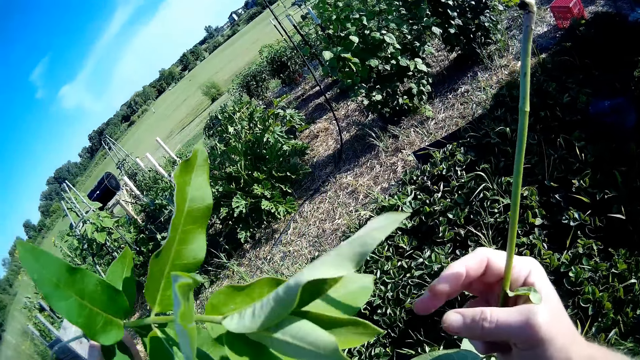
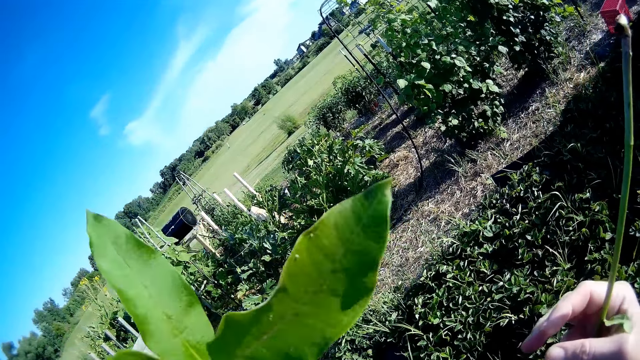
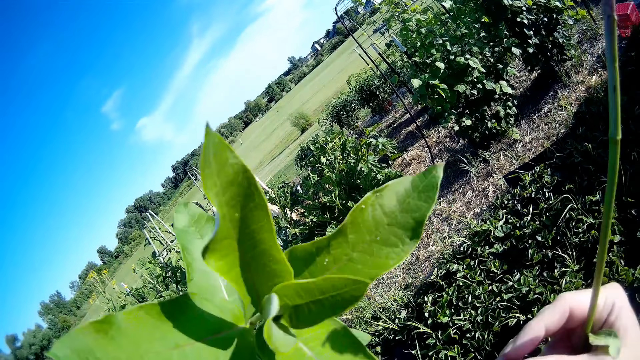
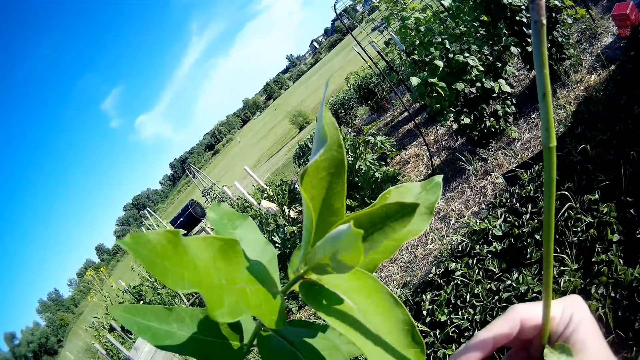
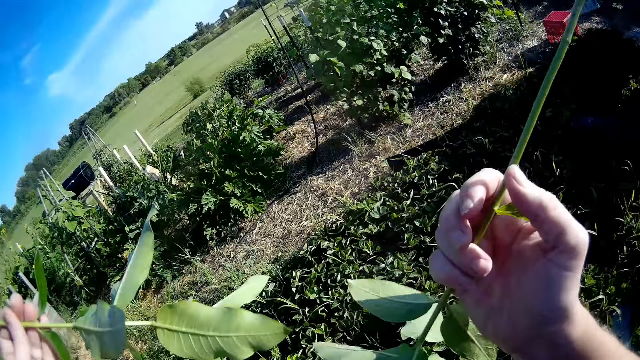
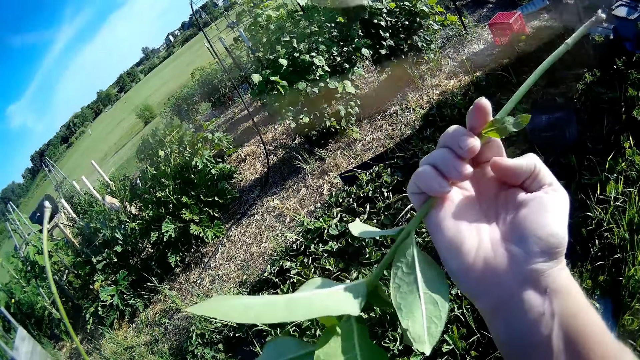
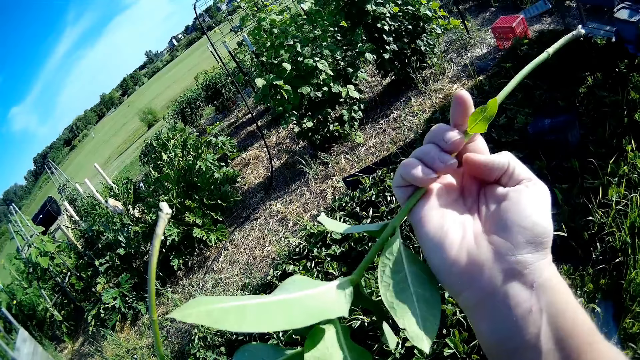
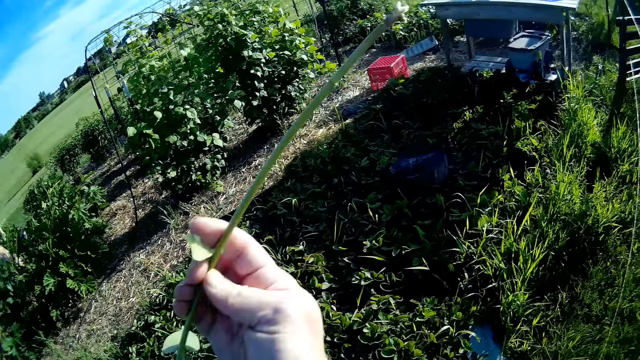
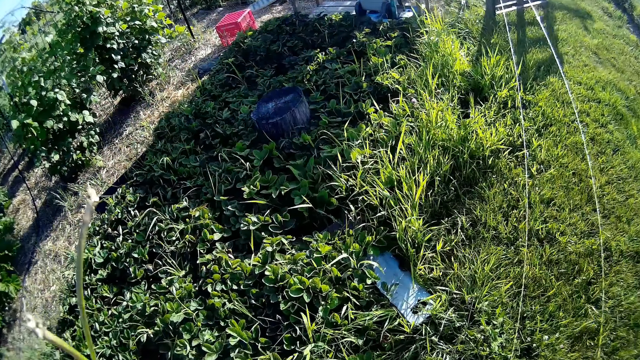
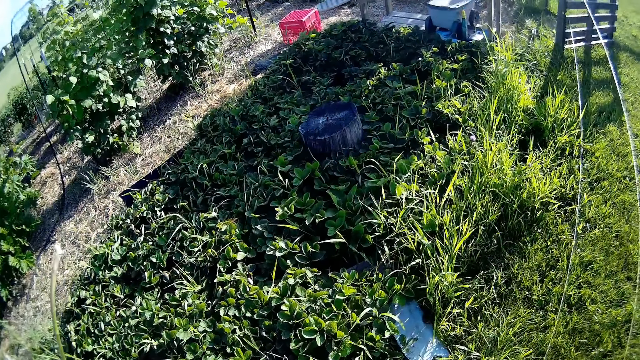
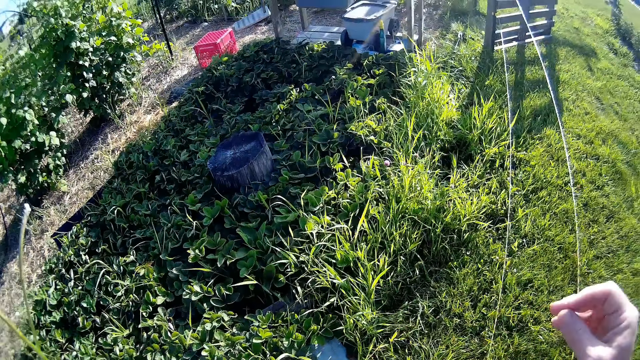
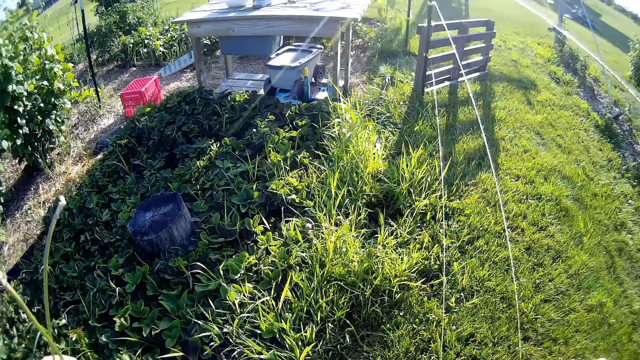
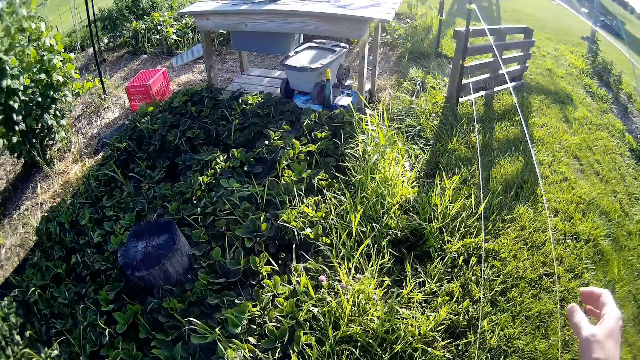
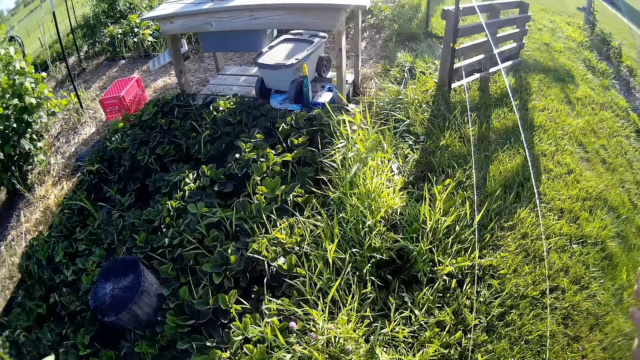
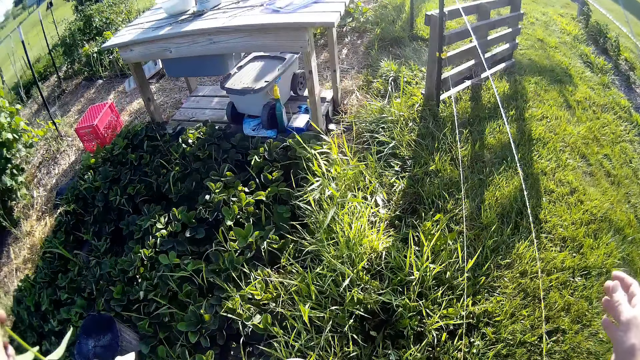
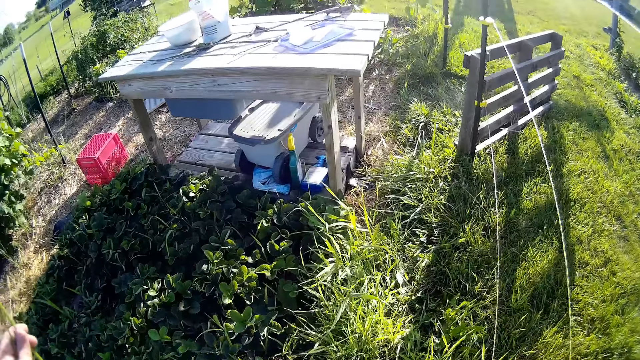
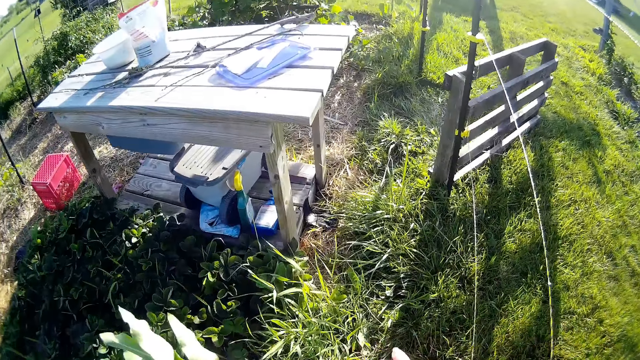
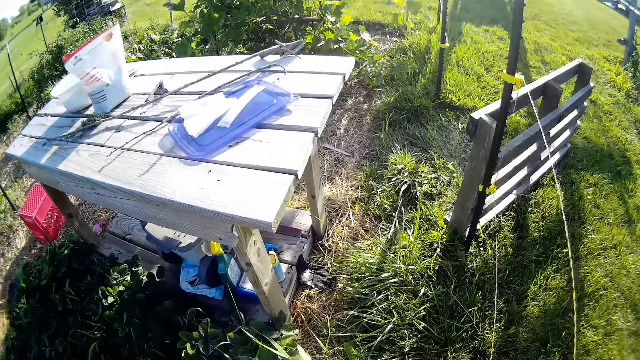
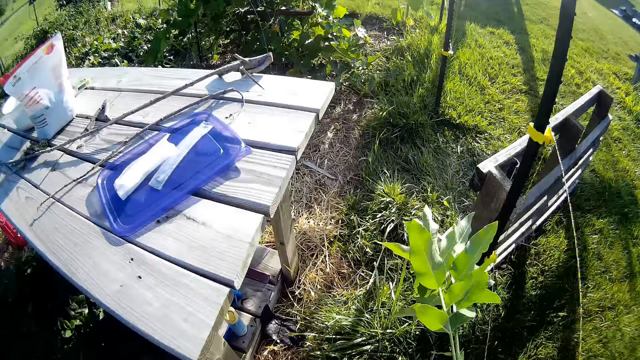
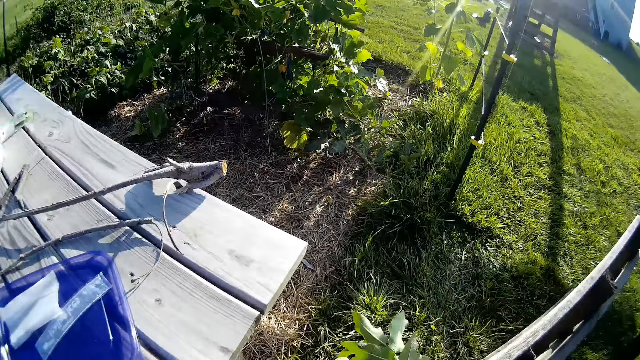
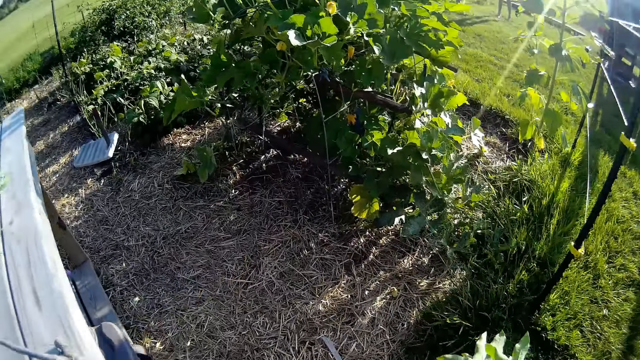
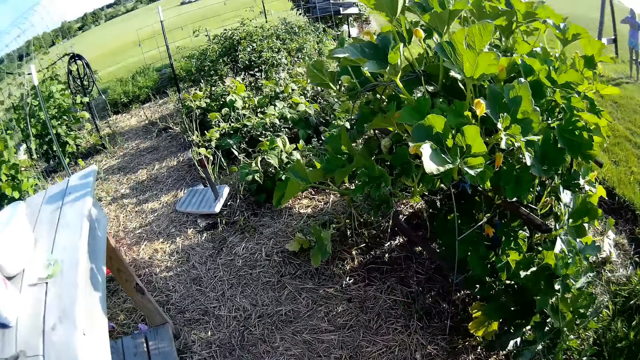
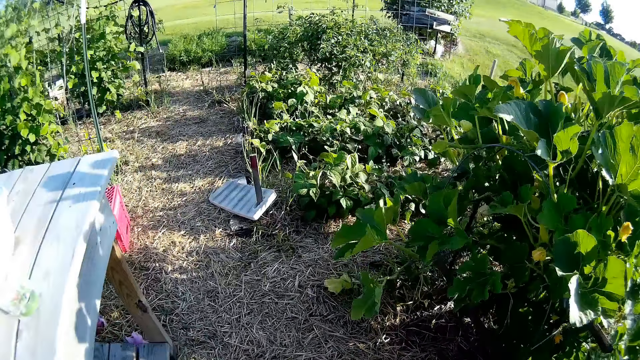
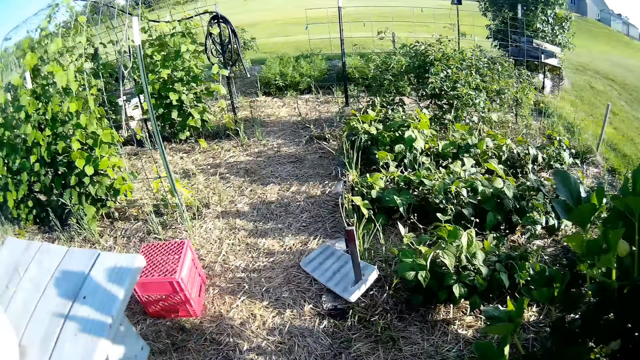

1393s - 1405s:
The camera wearer holds together the plants in the left hand. They walk in the farm, hold out the right hand, and move the plants to the right hand.

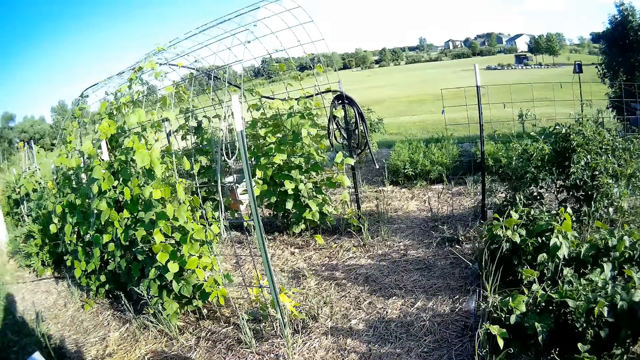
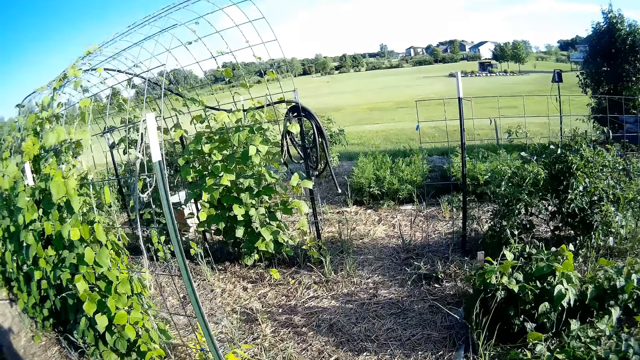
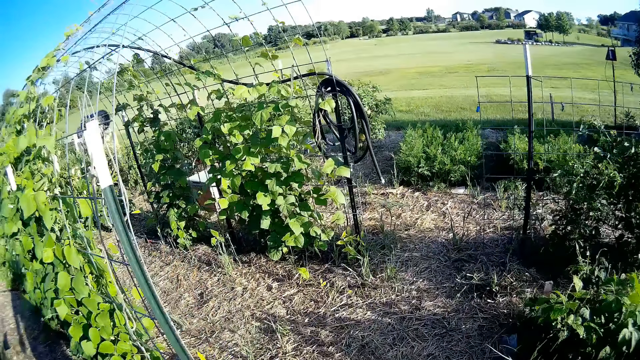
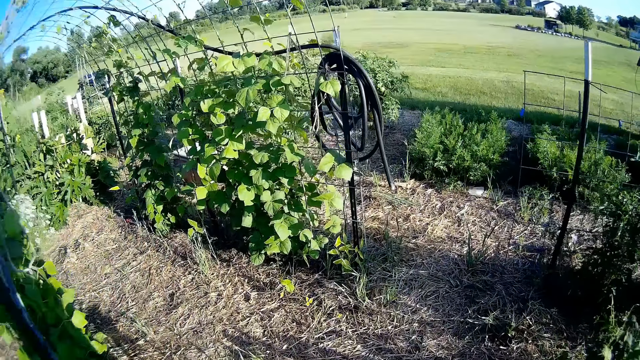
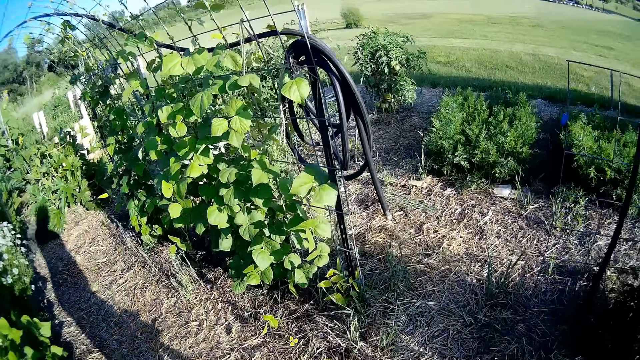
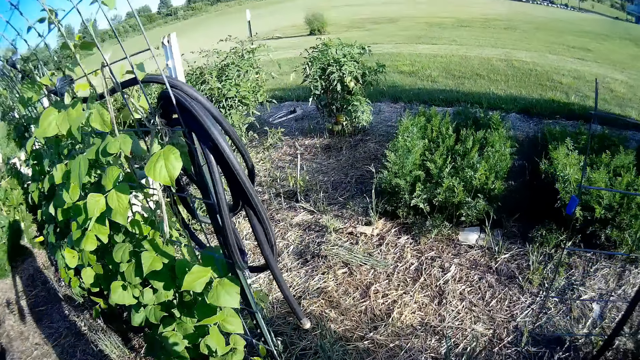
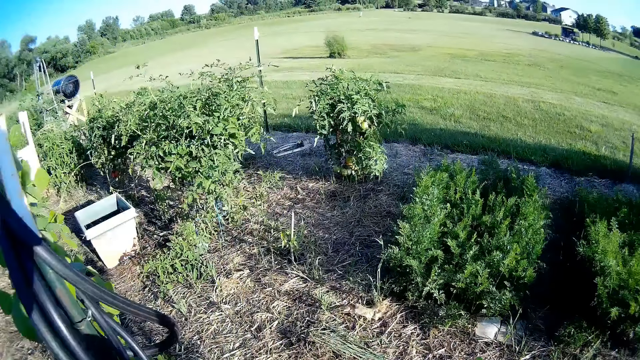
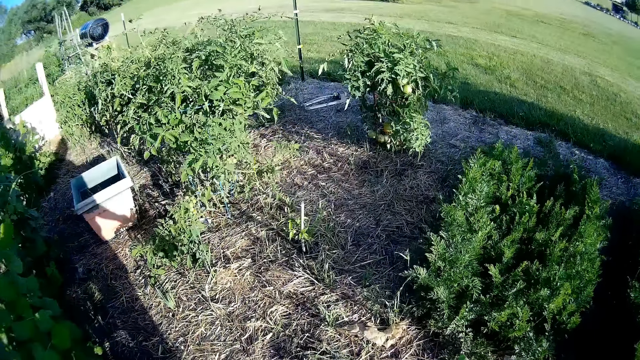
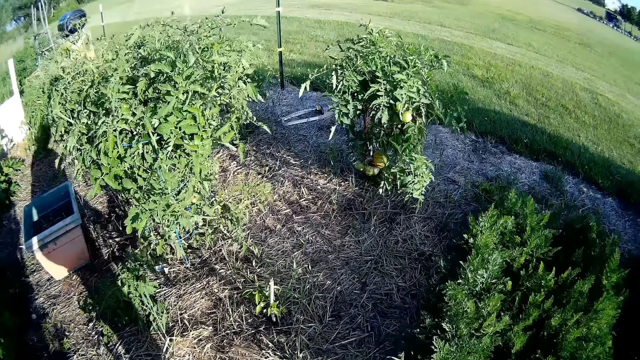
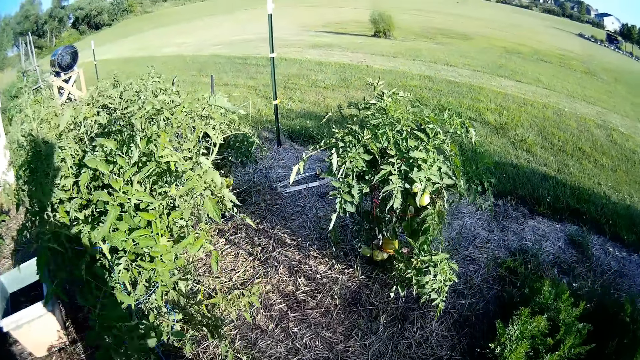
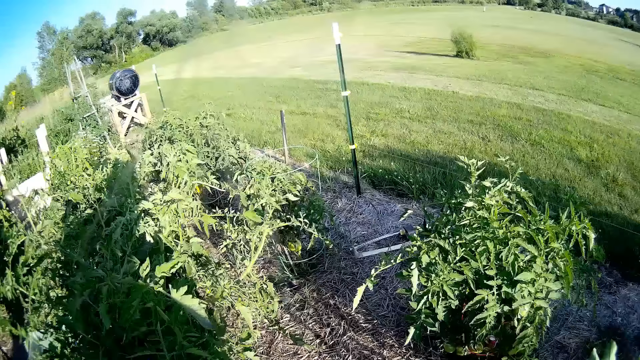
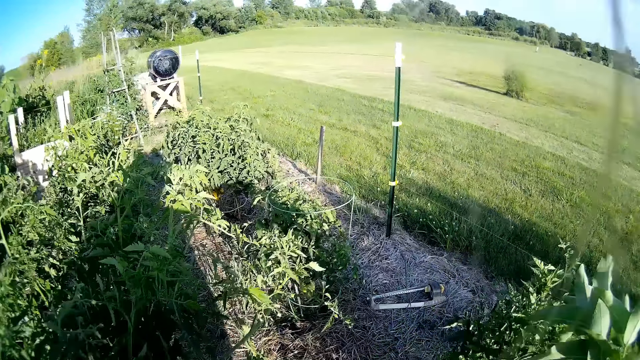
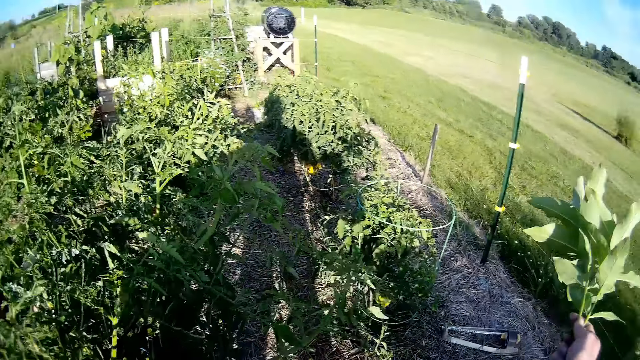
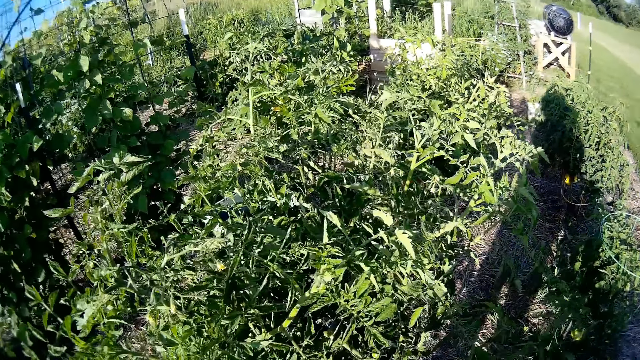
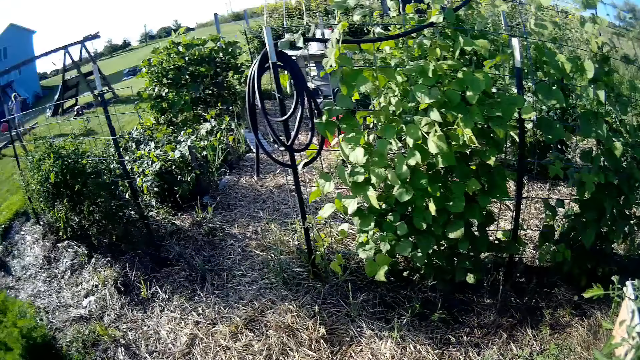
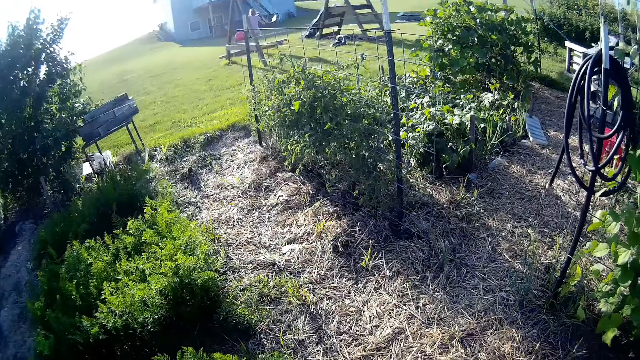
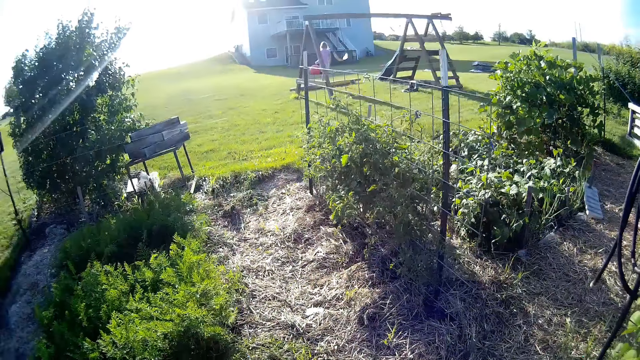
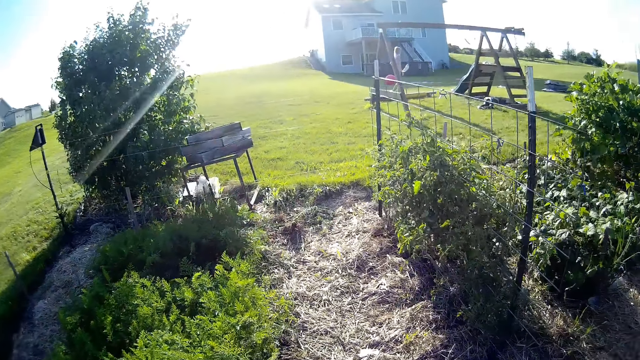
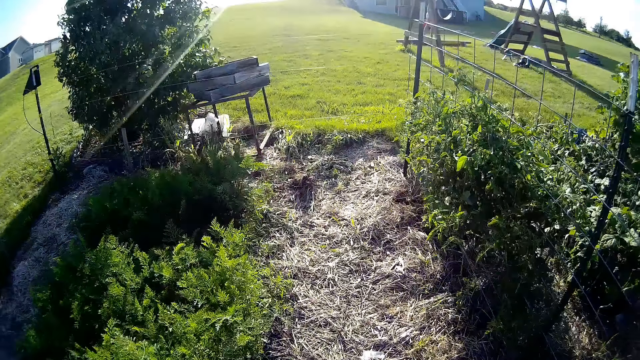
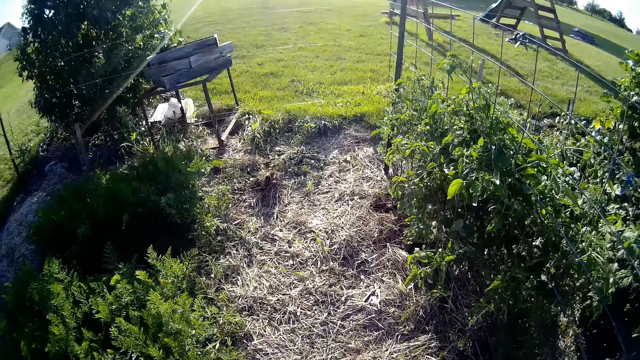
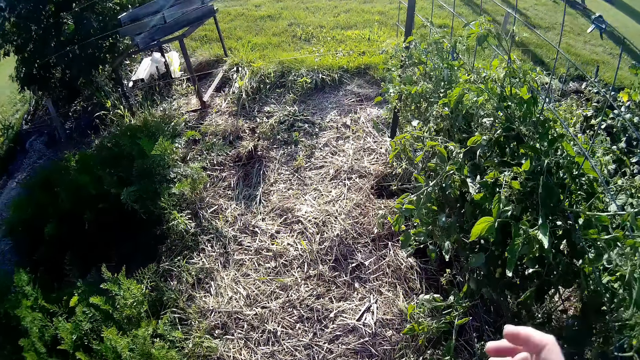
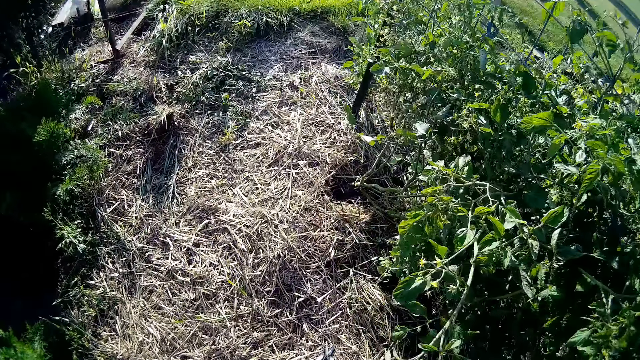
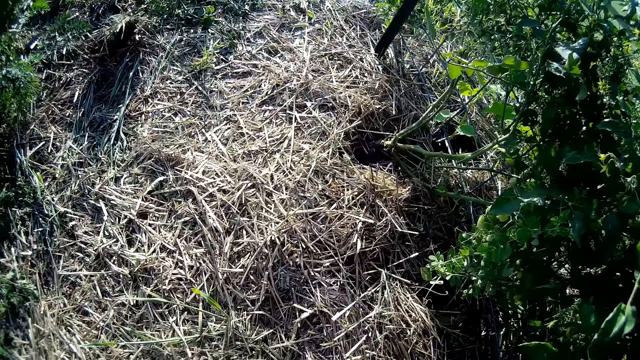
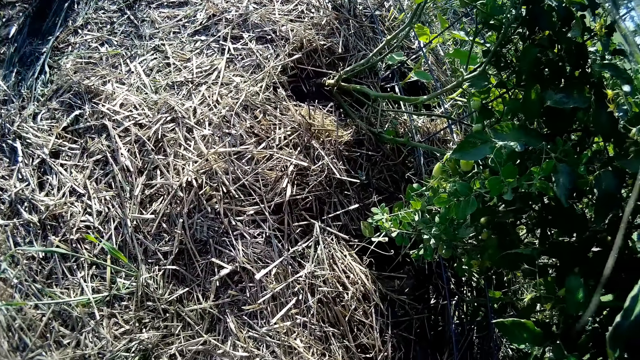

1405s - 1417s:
The camera wearer throws the plants on the ground. They put up the left hand. They walk in the garden. They put down the right hand and bend to the ground.
